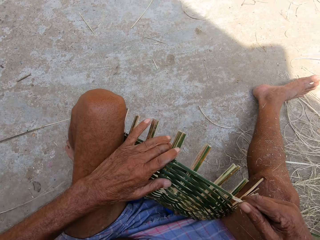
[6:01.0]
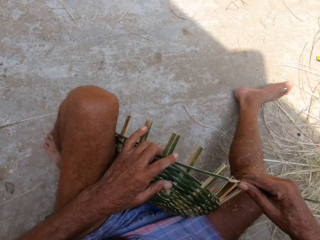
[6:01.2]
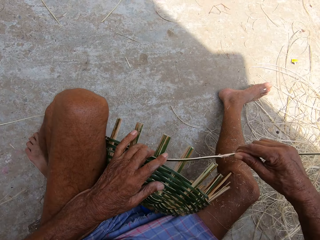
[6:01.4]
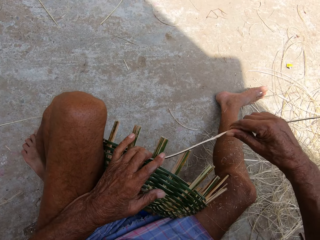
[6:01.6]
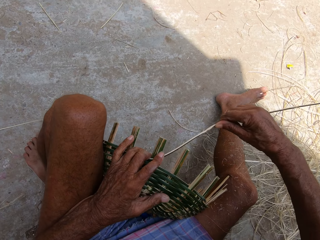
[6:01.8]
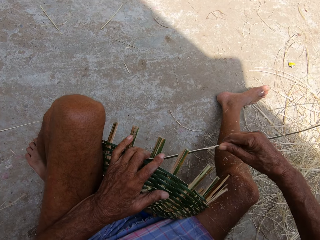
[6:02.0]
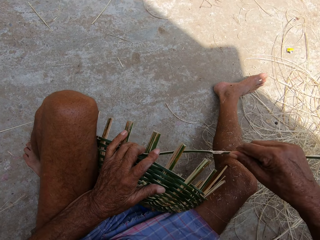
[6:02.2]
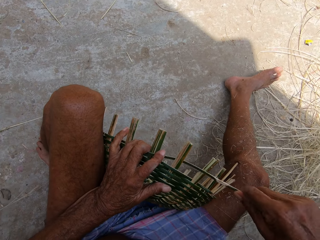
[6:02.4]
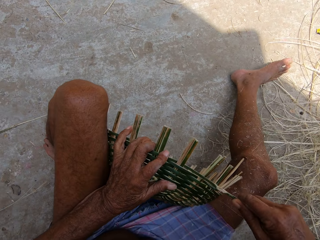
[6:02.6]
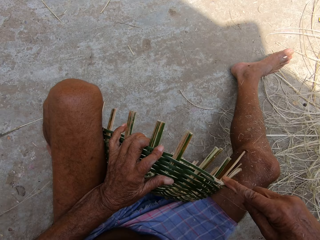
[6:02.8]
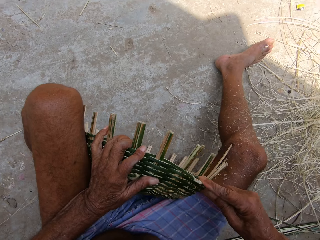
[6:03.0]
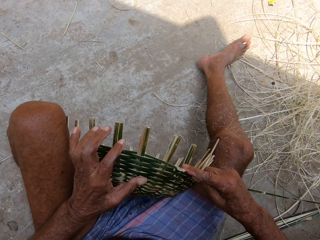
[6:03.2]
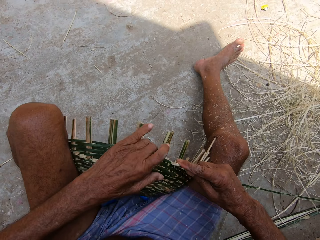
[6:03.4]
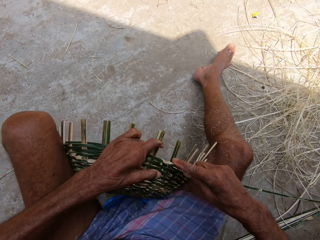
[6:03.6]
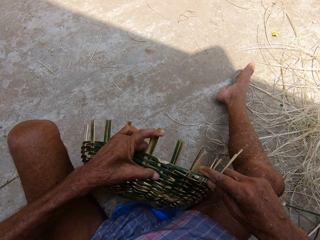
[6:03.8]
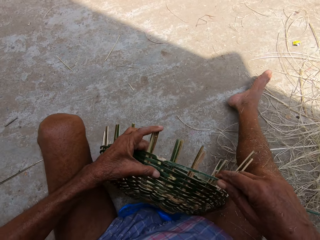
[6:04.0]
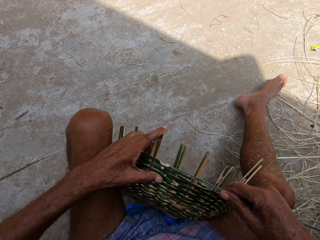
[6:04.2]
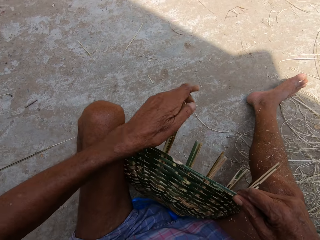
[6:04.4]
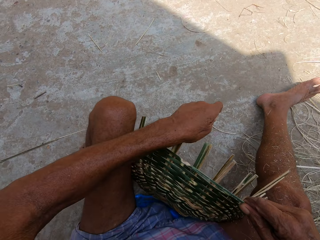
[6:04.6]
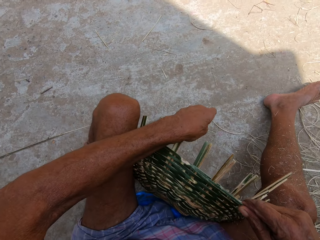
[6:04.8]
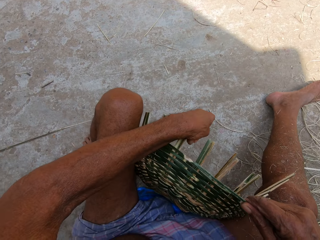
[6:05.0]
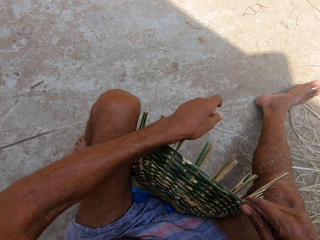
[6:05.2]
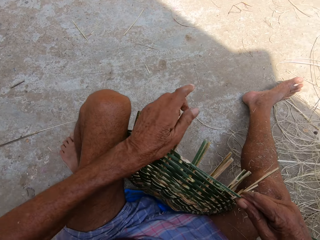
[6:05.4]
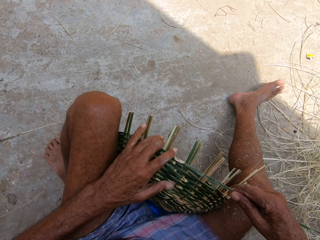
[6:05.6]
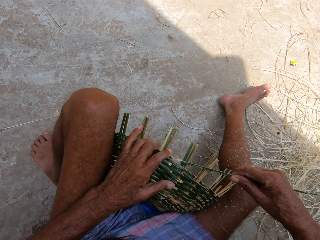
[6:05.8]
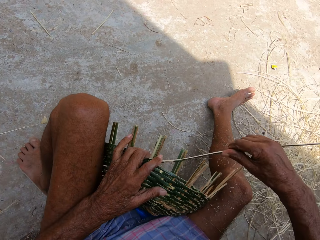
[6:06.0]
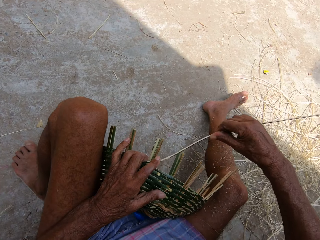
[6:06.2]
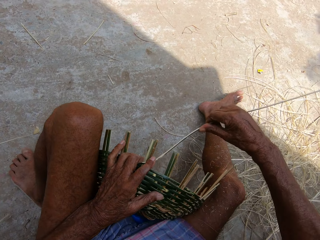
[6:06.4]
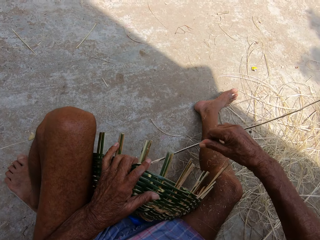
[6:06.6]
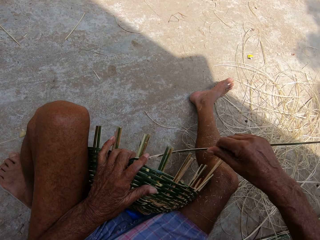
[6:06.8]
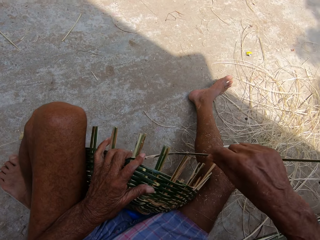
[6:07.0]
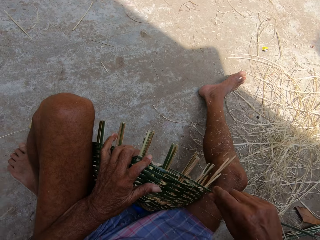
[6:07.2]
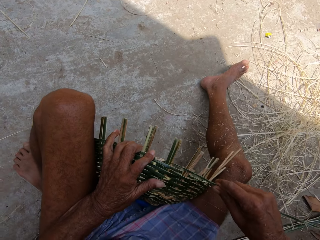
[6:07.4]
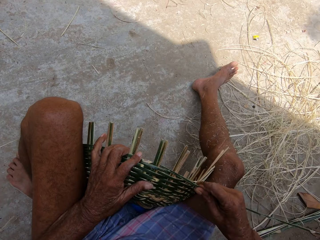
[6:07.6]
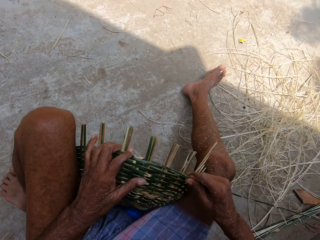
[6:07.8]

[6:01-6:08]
A woman speaks to the camera wearer.

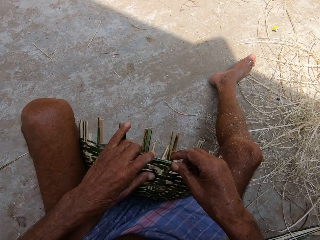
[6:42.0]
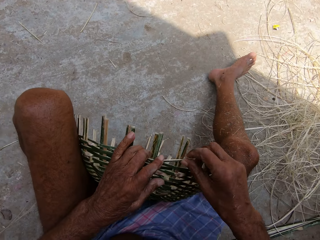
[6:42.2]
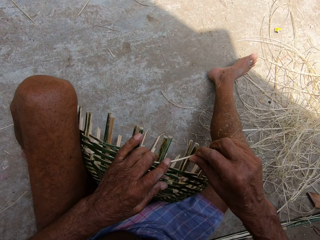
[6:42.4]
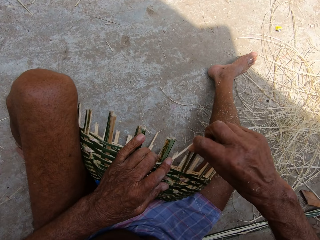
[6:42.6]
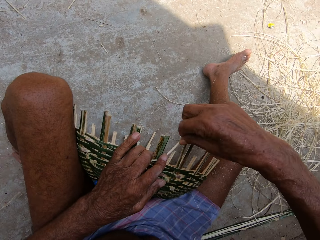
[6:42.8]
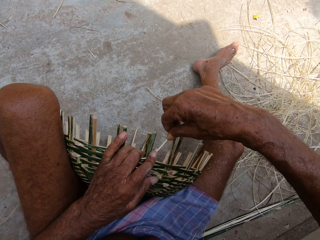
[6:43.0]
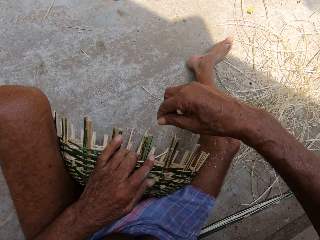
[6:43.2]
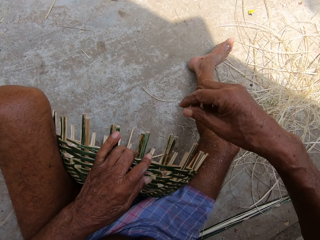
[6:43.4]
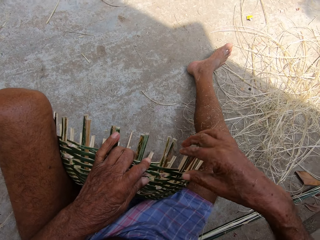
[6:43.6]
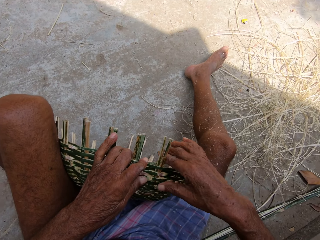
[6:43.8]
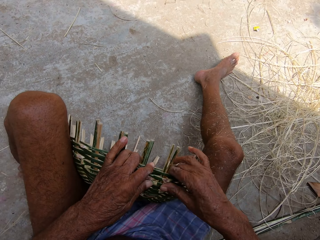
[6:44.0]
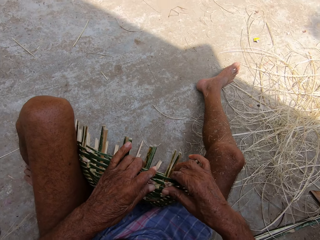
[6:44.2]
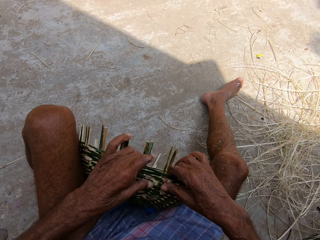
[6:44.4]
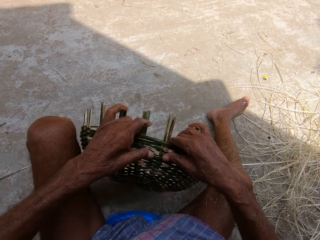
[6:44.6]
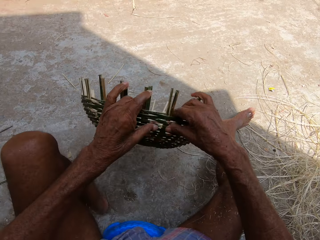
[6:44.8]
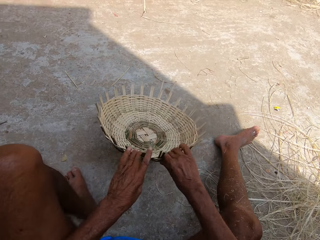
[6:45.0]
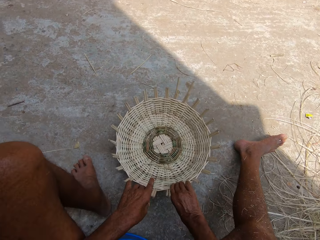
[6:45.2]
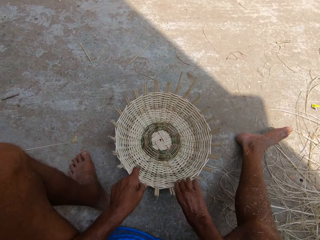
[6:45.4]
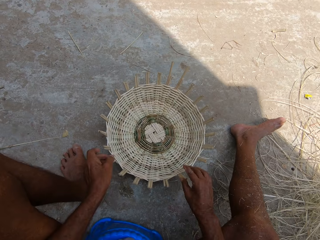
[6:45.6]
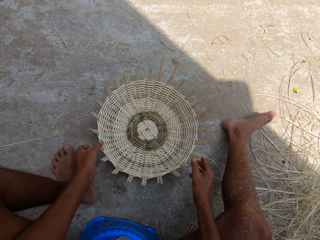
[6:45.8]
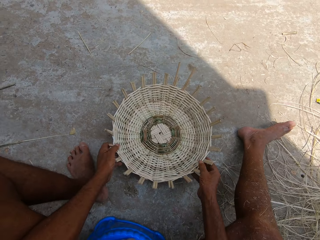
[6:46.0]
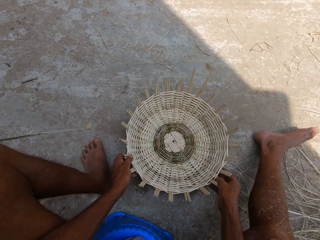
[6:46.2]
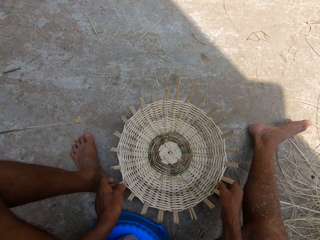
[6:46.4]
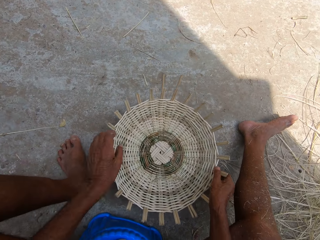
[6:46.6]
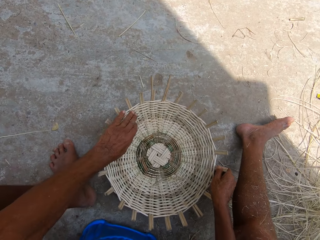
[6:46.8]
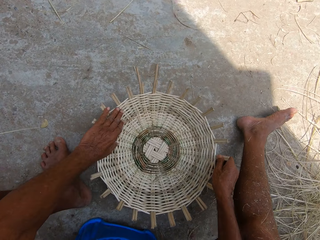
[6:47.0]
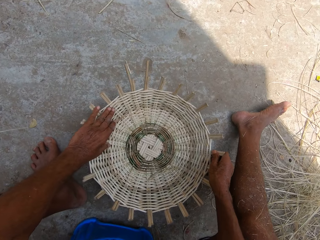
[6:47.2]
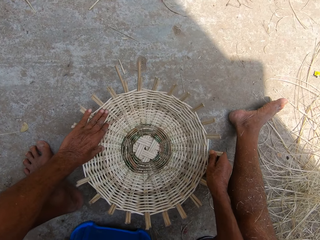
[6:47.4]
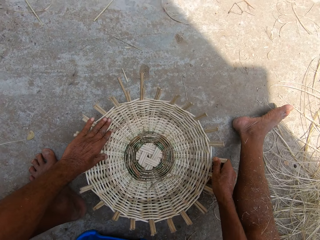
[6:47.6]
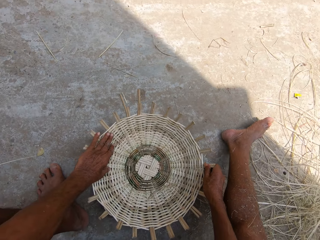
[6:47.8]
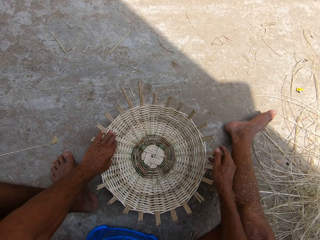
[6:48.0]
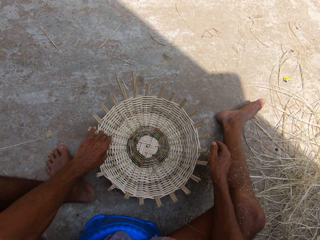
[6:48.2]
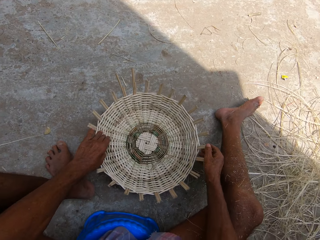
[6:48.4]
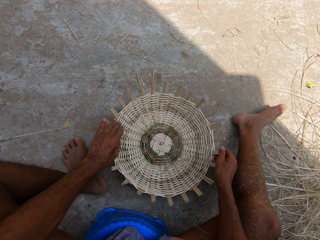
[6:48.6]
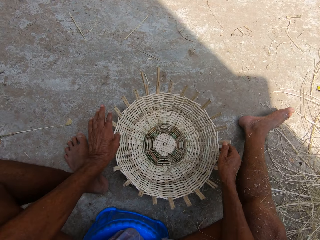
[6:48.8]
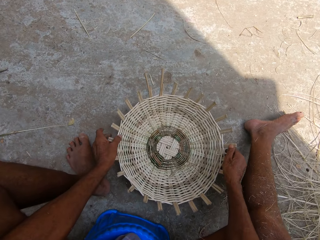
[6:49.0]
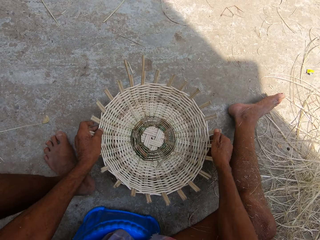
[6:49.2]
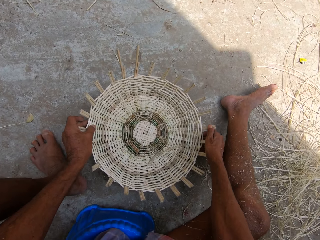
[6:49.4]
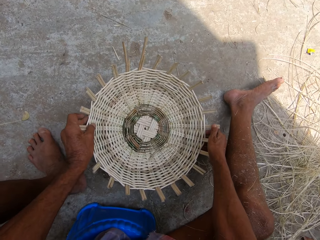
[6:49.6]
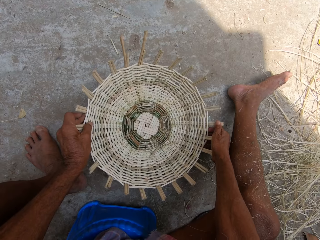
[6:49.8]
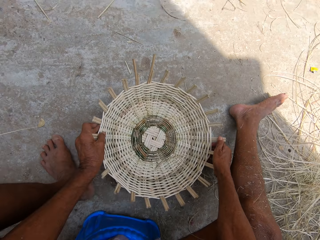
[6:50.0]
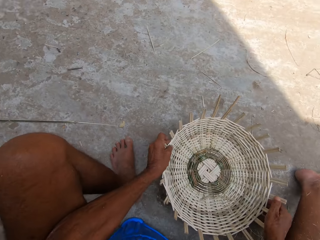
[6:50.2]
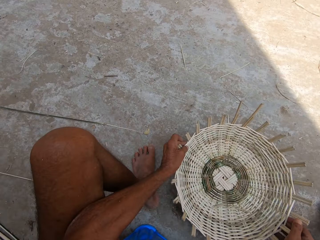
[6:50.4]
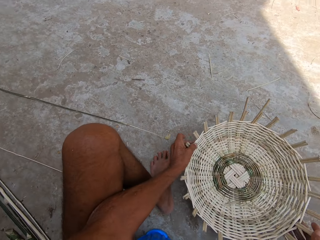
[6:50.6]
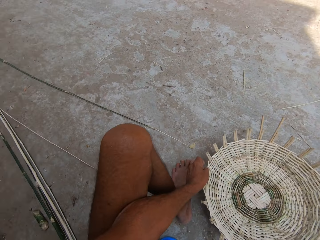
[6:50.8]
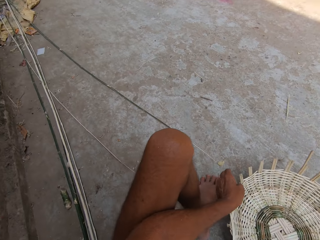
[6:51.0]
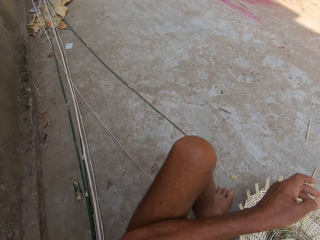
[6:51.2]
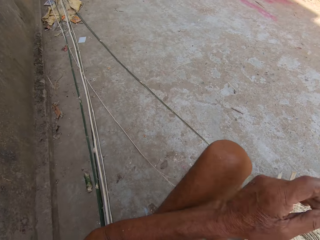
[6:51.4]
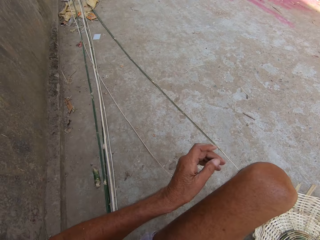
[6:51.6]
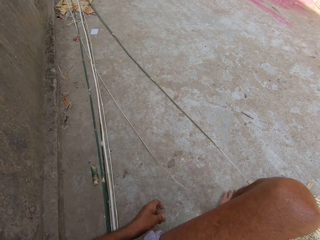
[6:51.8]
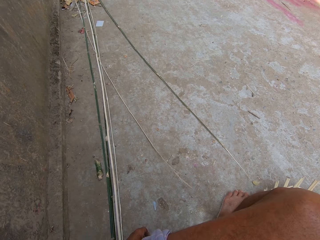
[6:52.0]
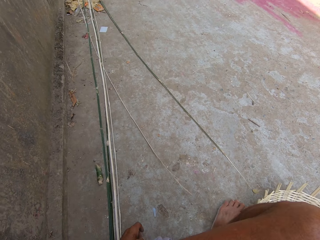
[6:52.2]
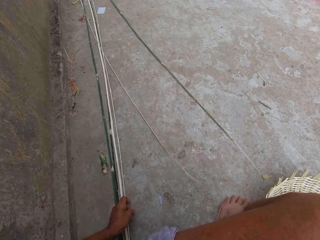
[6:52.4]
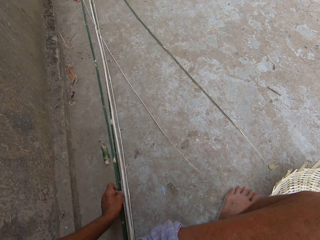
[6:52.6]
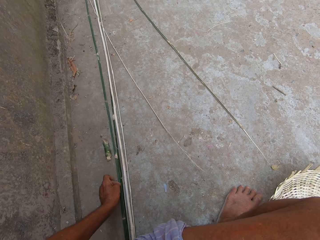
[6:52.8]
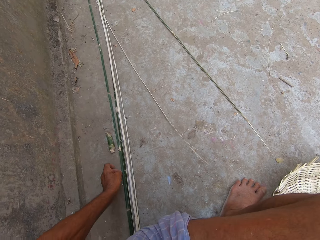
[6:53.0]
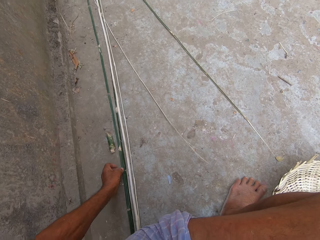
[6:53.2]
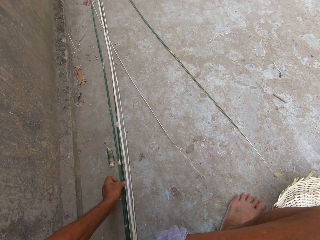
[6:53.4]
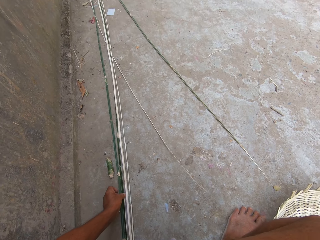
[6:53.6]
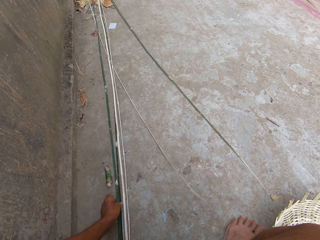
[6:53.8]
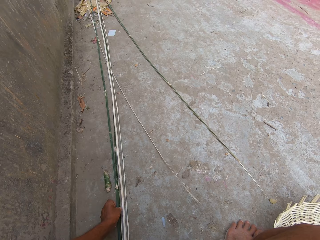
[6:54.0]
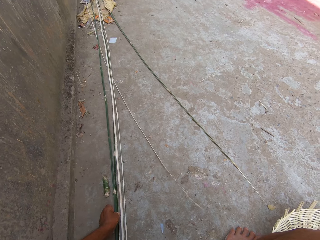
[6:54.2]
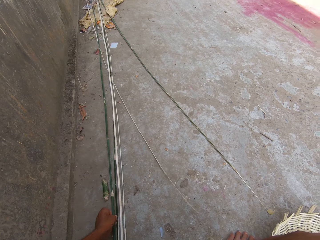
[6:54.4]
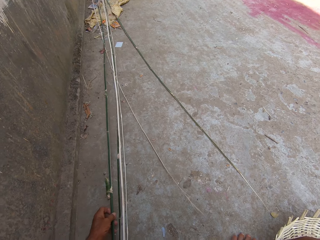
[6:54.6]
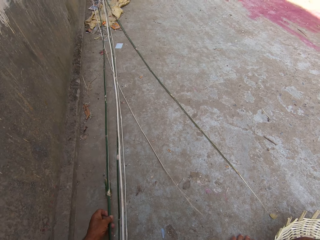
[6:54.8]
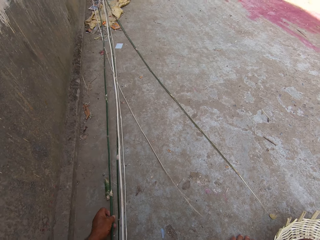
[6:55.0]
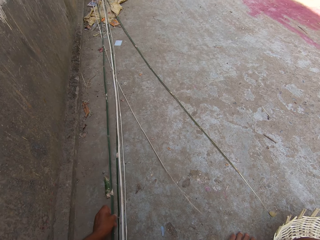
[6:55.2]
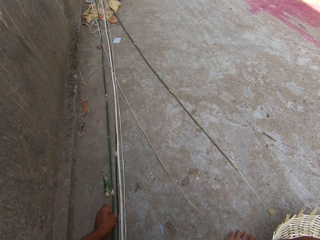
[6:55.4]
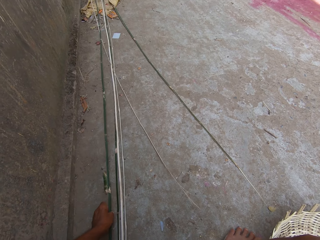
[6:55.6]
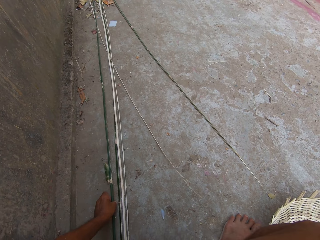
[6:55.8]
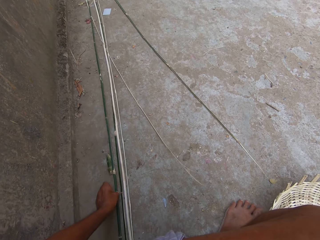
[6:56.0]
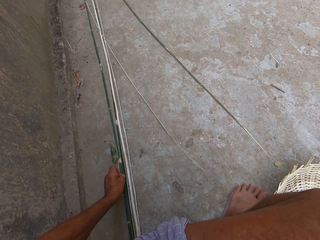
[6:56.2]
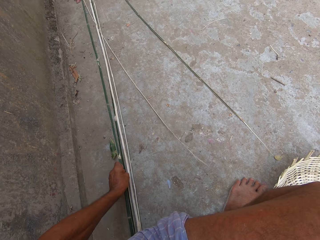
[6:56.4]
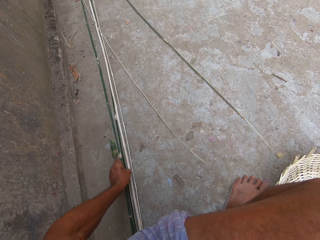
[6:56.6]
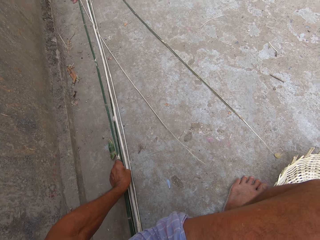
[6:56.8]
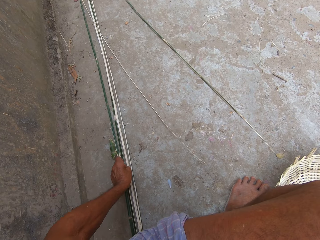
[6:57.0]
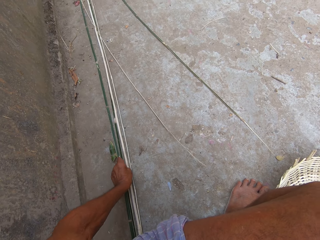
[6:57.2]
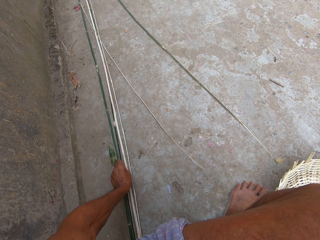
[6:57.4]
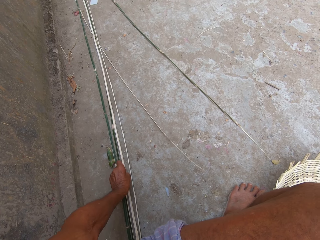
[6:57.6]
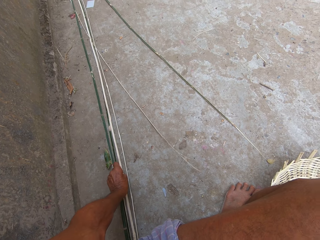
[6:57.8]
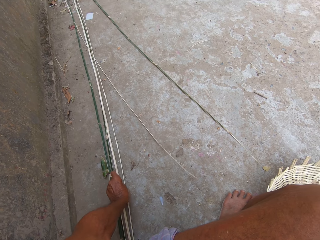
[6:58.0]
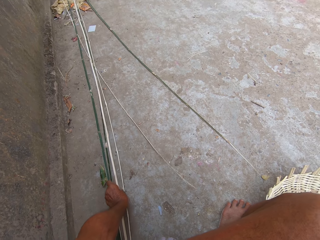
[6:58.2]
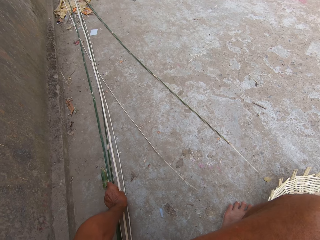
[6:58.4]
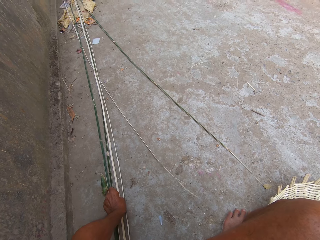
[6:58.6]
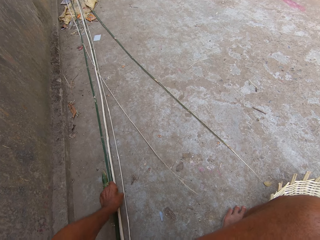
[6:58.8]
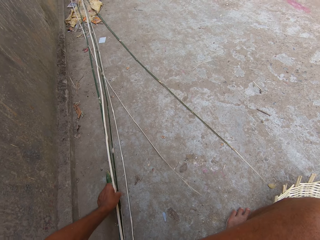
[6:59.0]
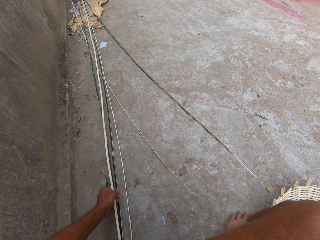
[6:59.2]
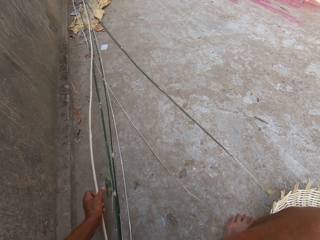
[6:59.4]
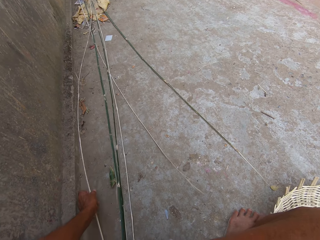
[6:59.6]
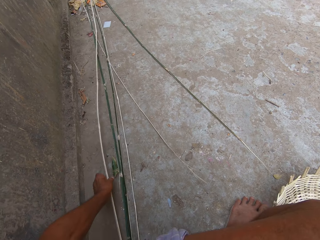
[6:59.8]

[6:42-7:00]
The camera wearer places the basket on the floor with both hands. He looks at the basket. He picks up a bamboo stick from the floor with his left hand.
